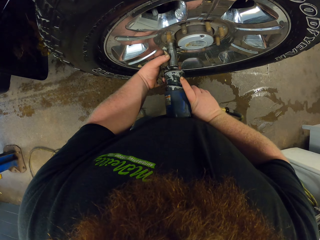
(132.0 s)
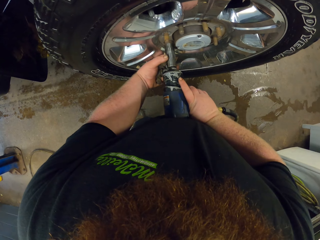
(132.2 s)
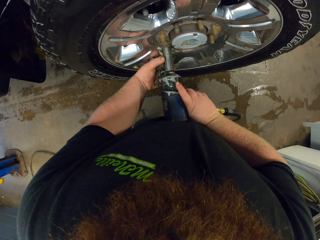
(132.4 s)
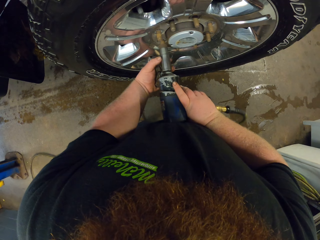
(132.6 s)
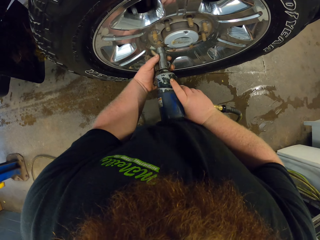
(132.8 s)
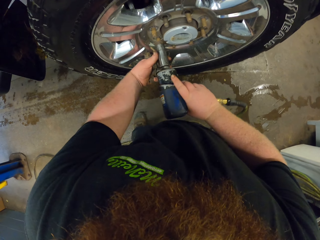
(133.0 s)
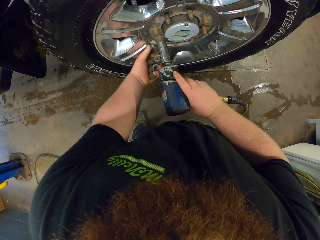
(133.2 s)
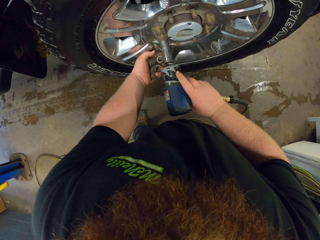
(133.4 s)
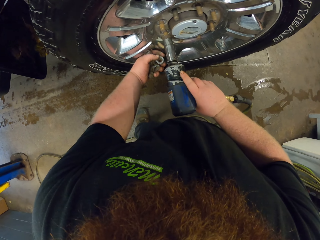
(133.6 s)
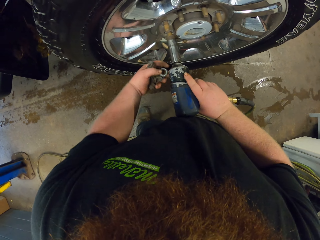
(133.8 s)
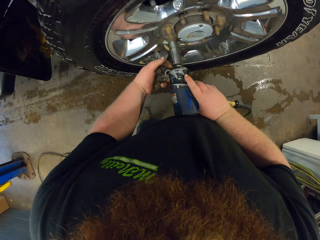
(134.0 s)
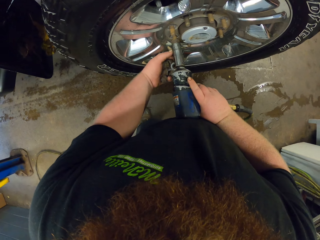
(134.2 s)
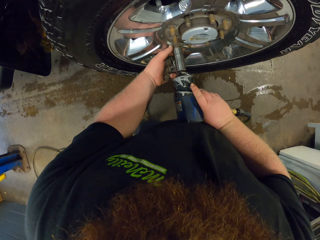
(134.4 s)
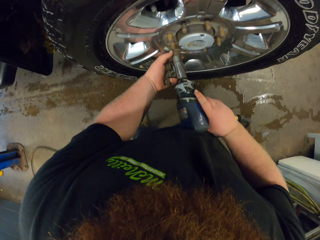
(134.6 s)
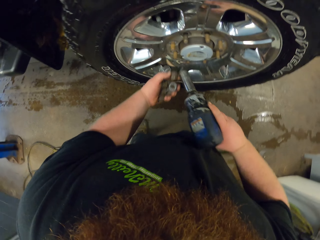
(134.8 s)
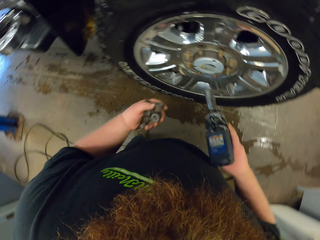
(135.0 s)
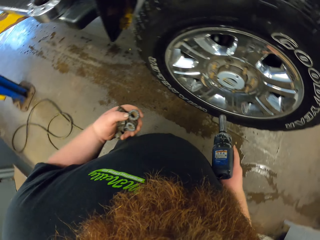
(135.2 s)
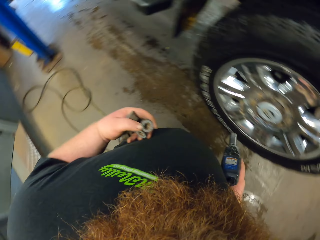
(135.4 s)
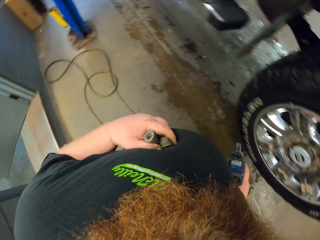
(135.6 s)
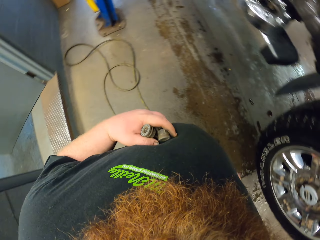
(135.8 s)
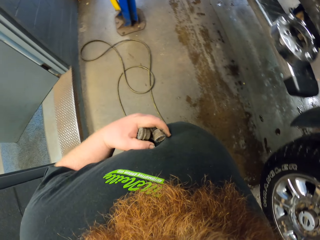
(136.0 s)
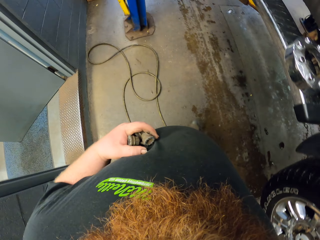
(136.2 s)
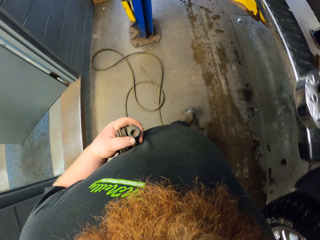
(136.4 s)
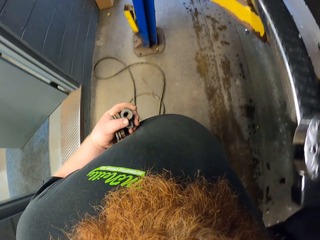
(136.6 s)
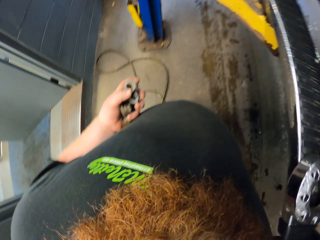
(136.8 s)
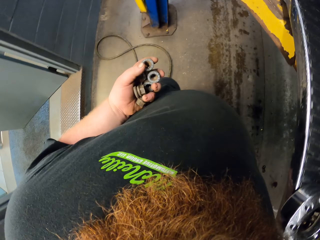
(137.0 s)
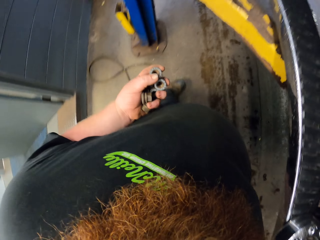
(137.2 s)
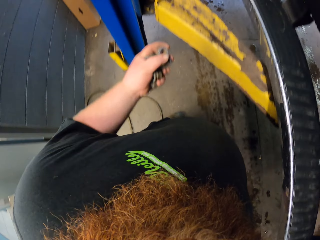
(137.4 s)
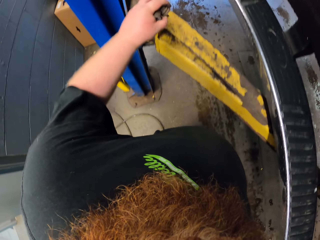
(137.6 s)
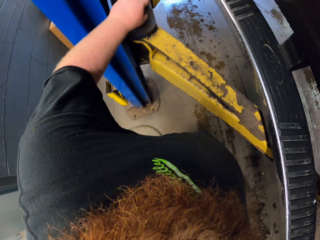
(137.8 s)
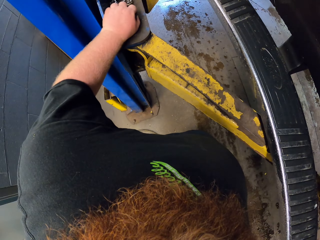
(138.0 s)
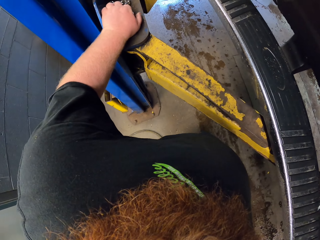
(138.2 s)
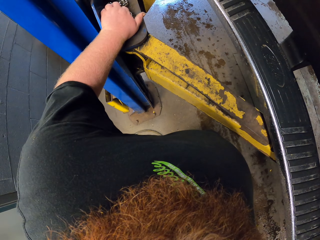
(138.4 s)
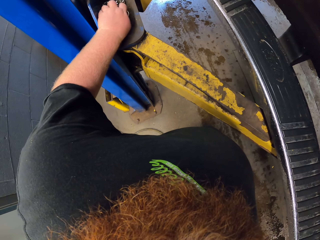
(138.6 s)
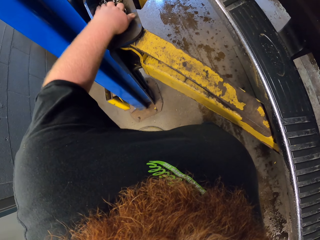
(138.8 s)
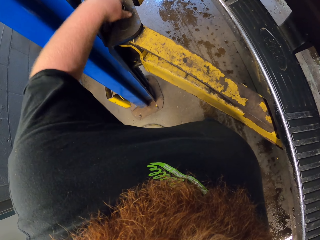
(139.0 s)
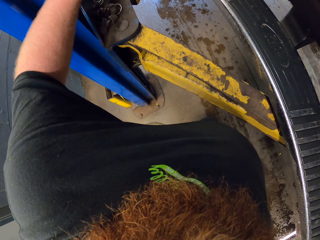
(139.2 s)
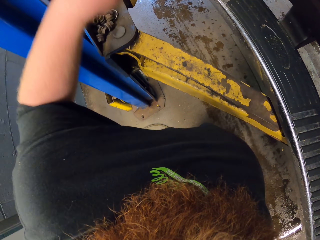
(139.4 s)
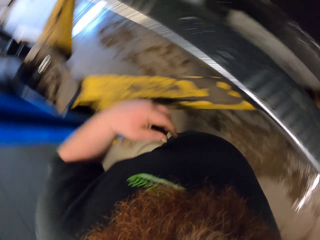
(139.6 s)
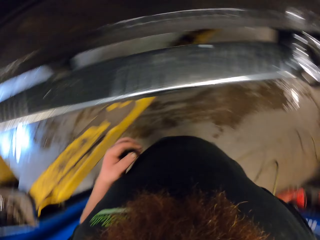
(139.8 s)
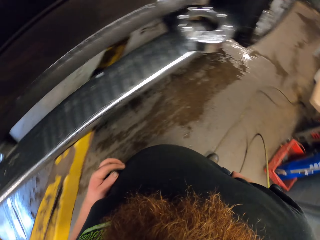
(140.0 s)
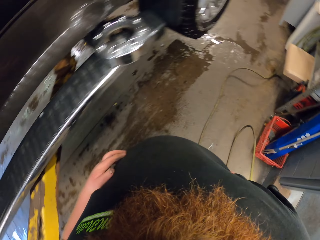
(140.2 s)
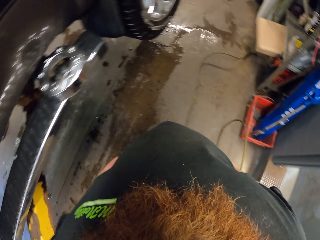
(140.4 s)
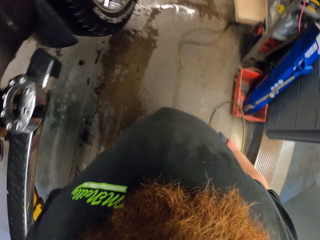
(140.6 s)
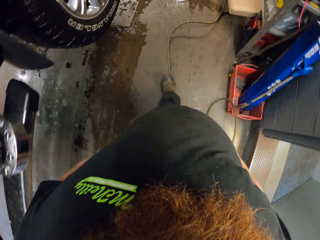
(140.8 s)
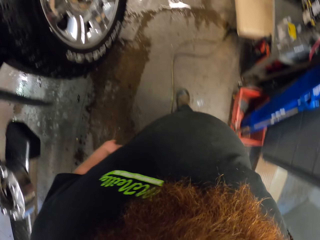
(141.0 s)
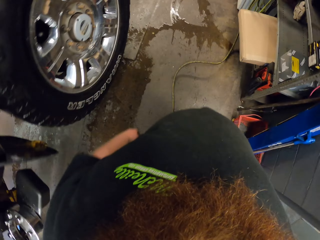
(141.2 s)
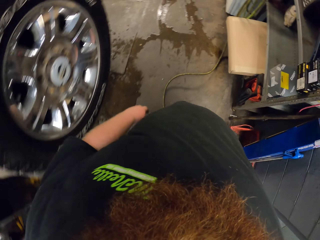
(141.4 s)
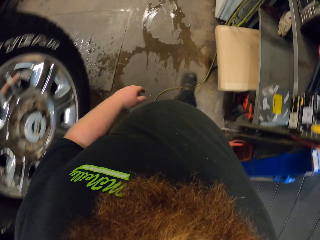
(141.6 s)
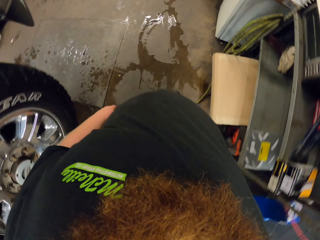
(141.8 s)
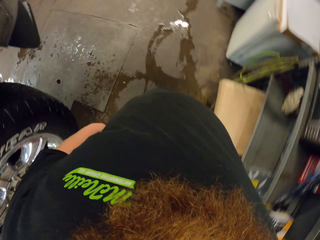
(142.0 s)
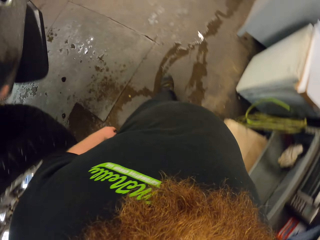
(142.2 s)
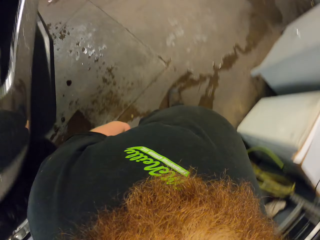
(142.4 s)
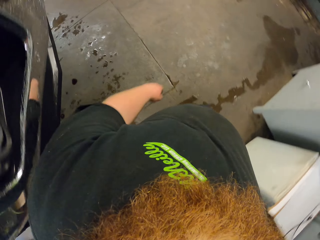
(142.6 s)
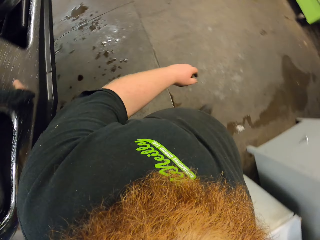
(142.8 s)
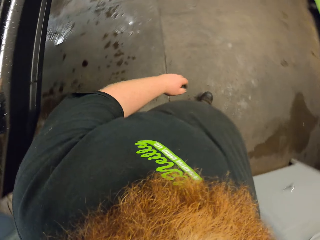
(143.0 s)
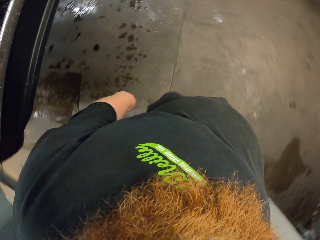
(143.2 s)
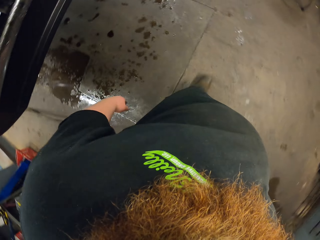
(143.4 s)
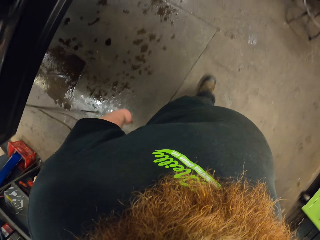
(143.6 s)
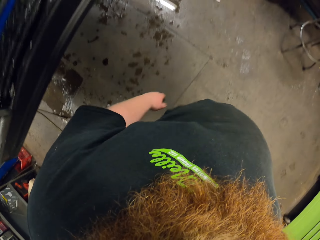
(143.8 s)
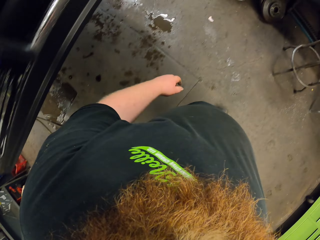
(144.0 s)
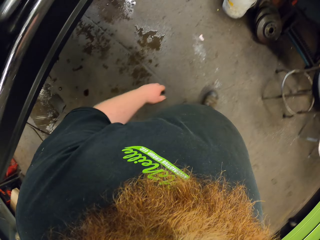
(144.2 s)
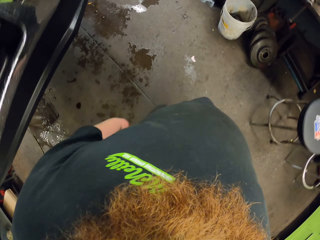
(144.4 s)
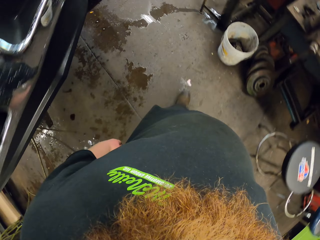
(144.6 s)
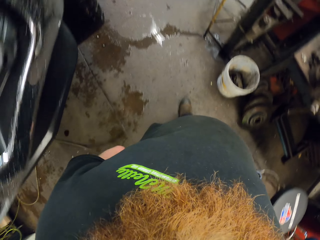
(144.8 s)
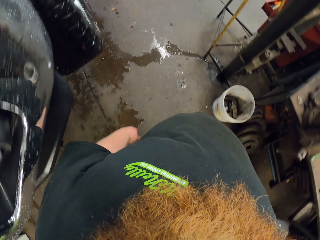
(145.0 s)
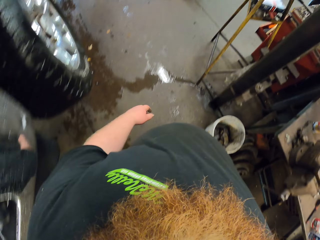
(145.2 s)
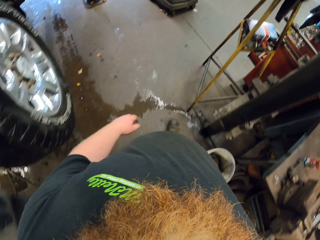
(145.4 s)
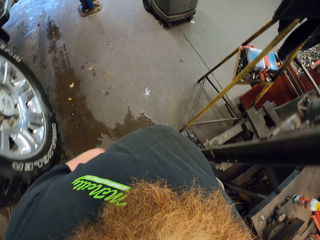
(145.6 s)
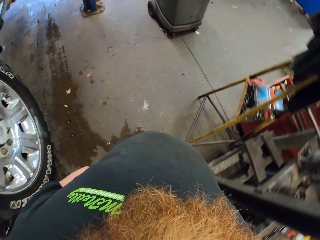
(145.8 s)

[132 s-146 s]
The camera wearer removes nuts from the wheel hub. They carry the nuts in the hands in the garage. They put the nuts on the crane. They walk beside the car in the garage.

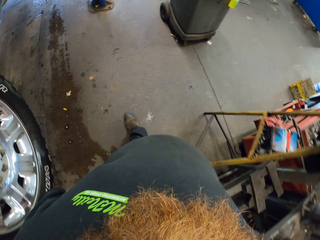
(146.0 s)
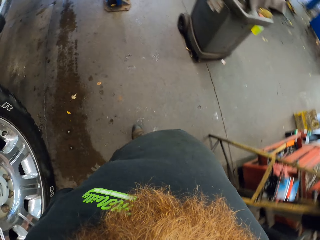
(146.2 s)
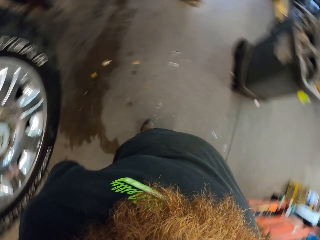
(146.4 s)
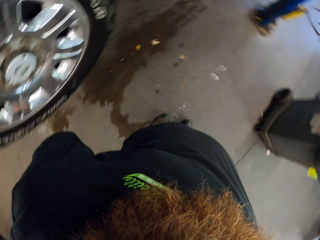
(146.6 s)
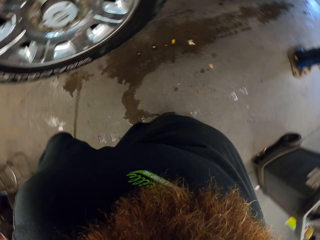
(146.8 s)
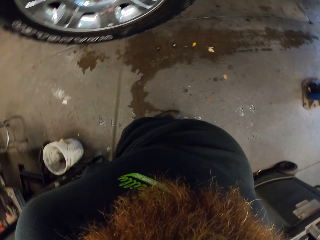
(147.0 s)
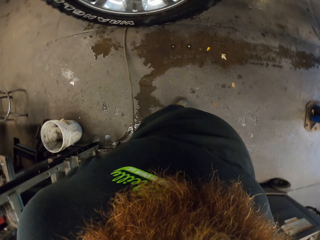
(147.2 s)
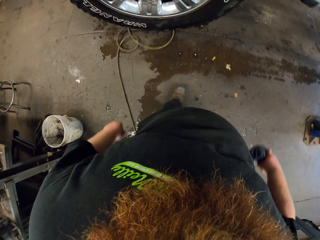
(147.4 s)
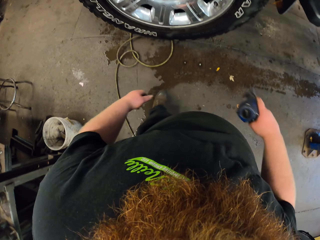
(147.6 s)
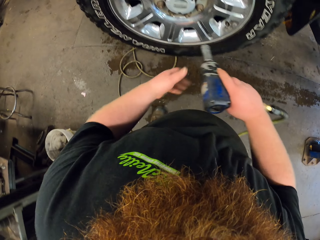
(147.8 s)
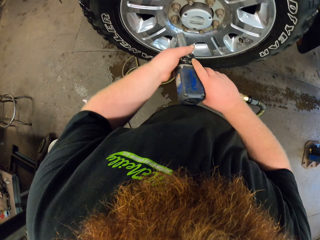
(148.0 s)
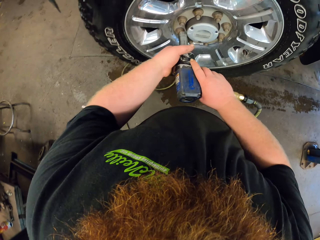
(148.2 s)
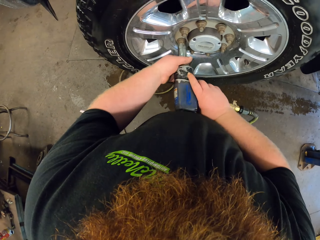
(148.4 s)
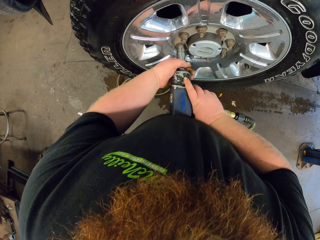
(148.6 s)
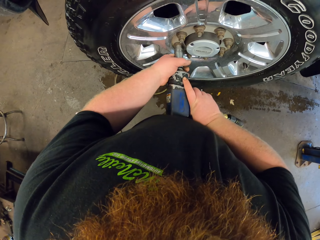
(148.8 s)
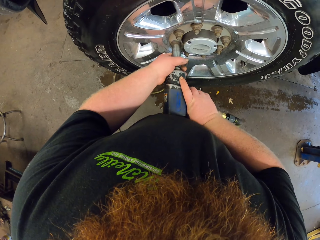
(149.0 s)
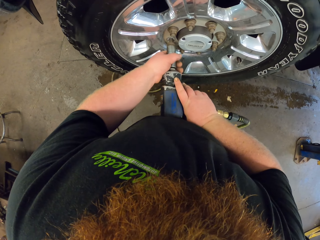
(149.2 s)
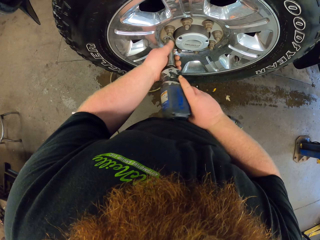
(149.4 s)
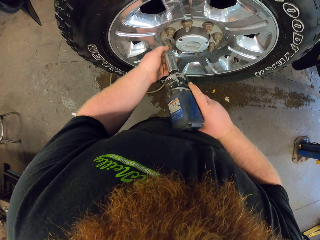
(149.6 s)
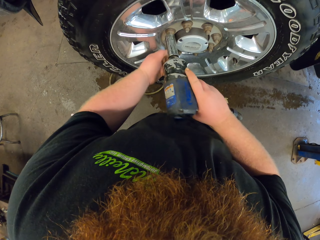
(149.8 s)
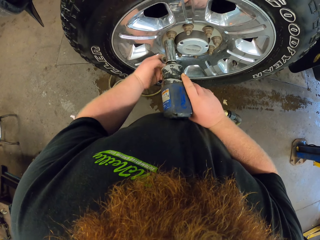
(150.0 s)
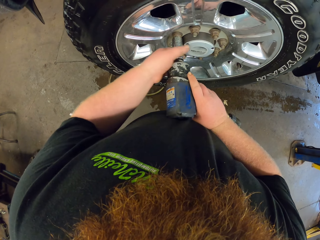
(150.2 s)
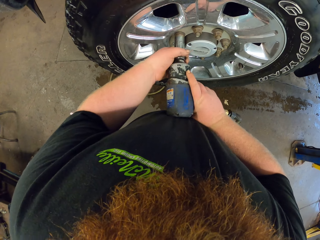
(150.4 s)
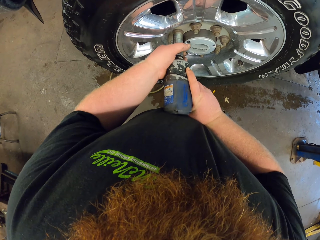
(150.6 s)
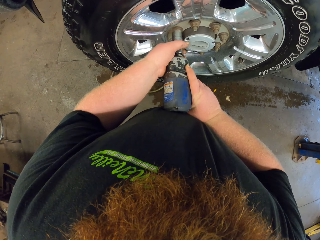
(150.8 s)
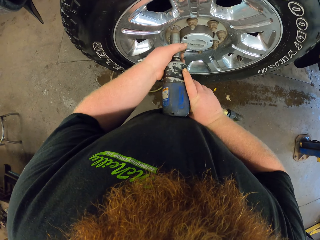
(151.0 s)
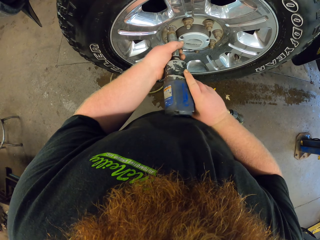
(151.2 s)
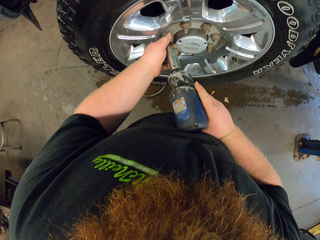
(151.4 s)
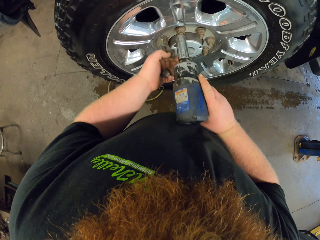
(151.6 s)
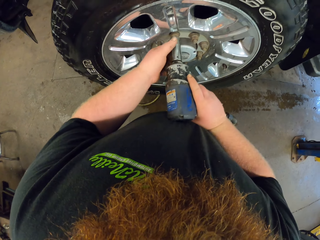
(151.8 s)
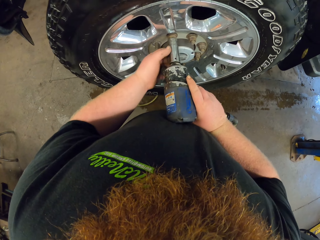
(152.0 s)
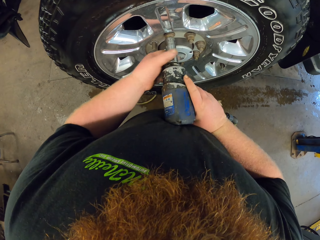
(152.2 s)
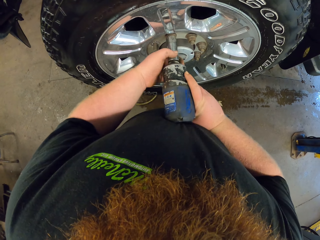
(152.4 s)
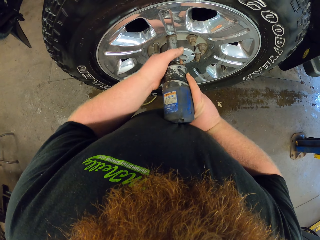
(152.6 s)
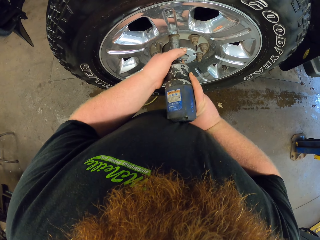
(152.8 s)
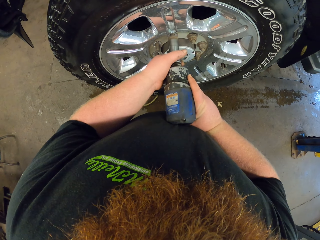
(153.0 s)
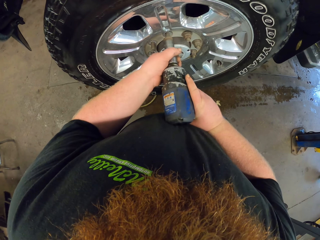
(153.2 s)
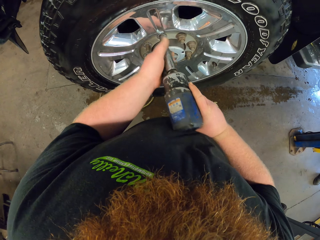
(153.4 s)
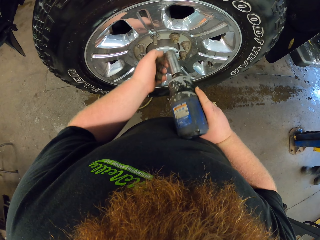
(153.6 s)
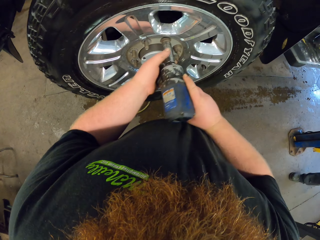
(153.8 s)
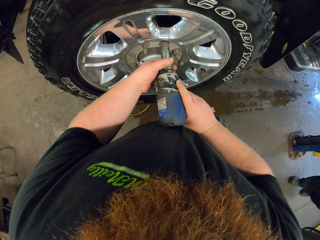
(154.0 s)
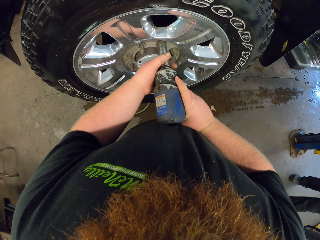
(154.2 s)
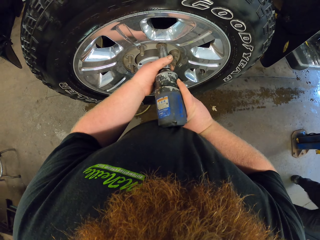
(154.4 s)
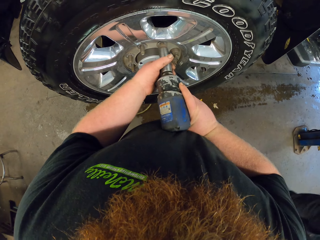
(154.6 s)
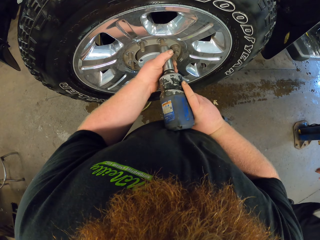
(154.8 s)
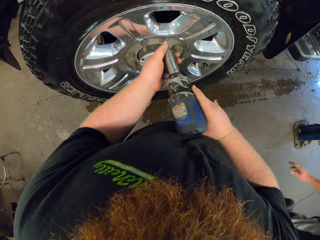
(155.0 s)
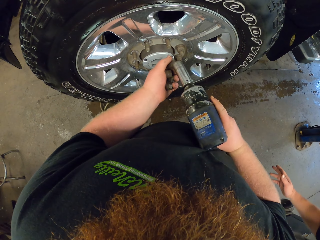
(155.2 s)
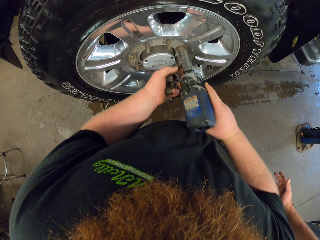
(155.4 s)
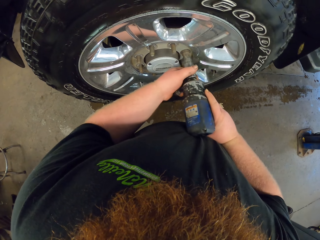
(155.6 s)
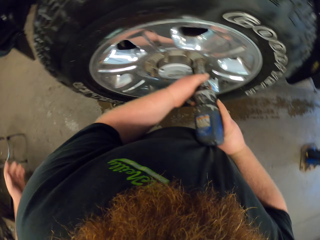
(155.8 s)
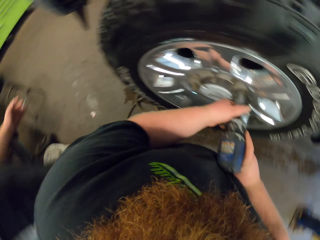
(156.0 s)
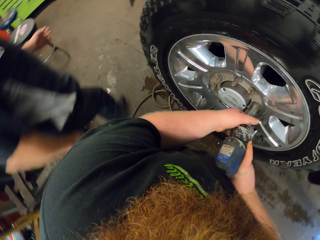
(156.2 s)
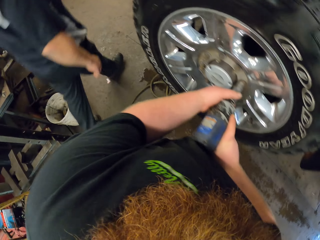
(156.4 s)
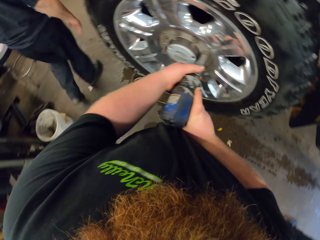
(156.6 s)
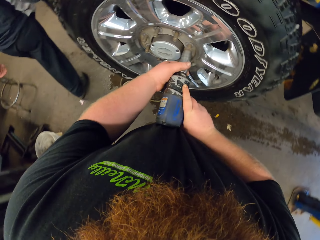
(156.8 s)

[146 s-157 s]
The camera wearer loosens the car nuts. They remove the nuts from the wheel hub with a drill machine.
